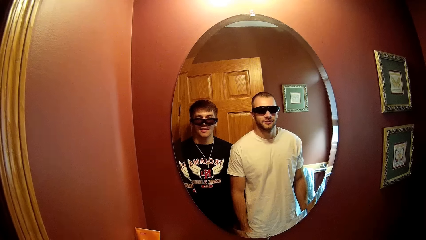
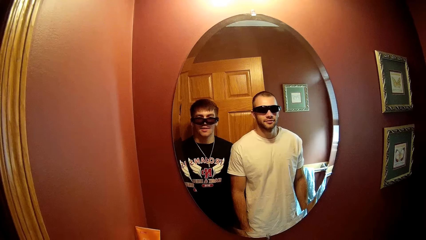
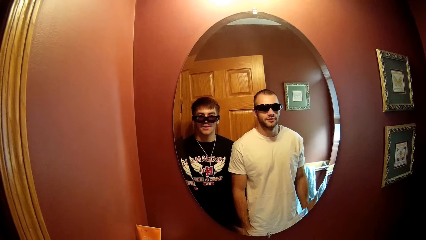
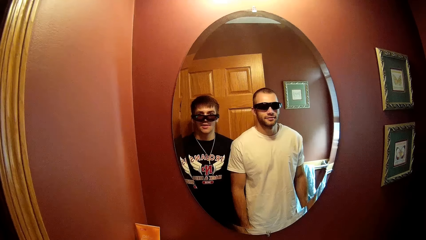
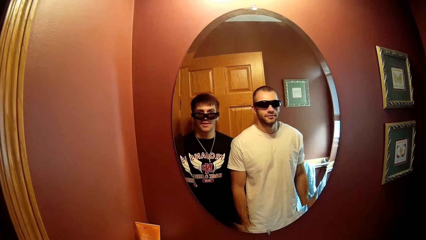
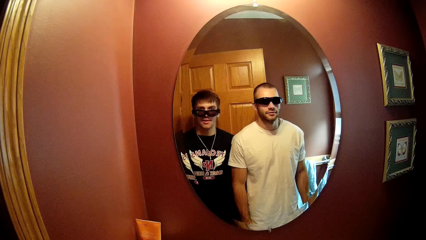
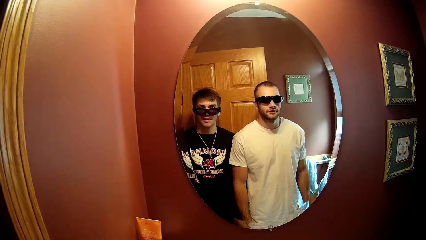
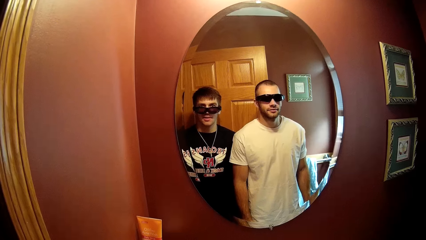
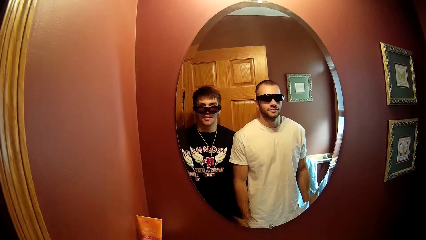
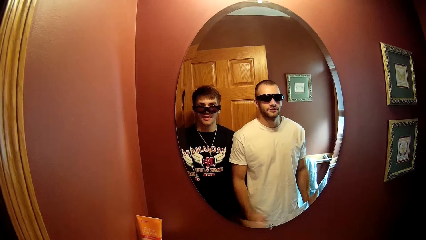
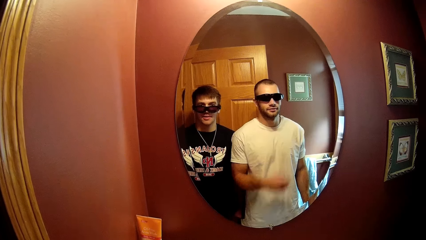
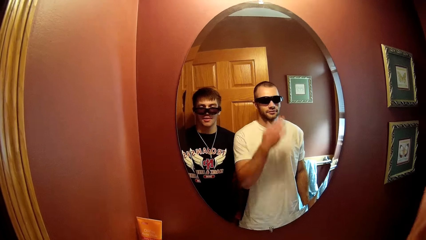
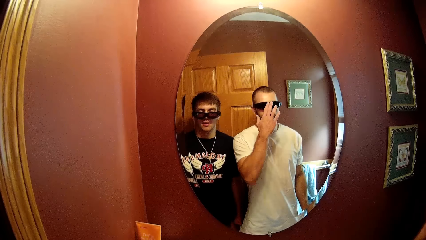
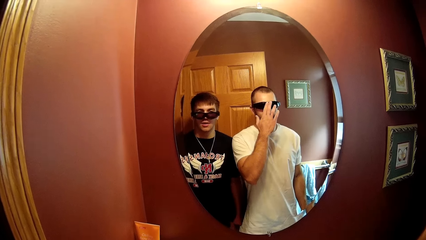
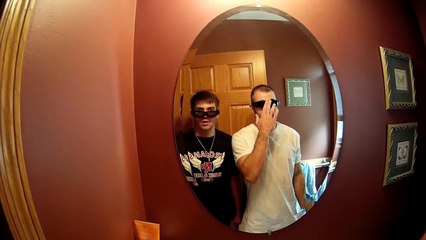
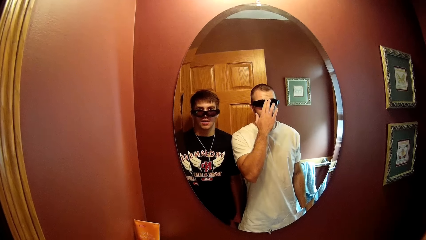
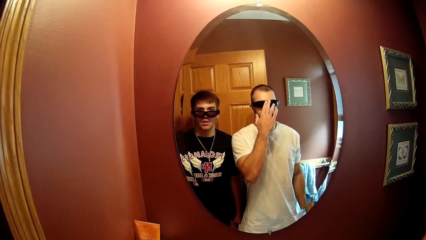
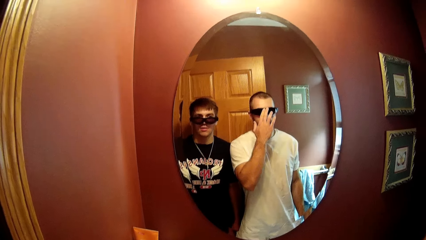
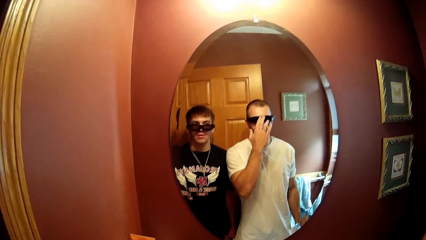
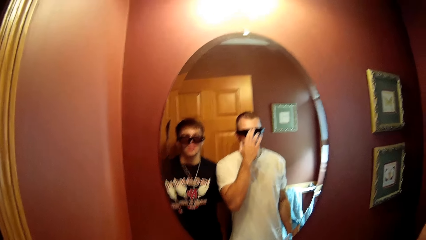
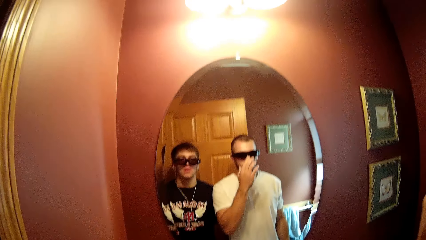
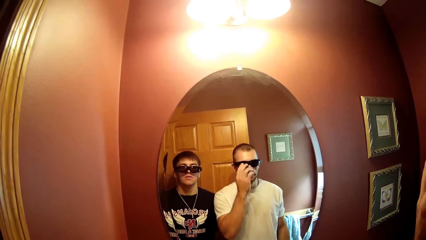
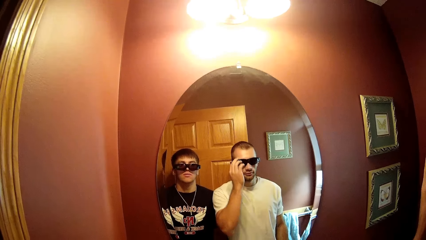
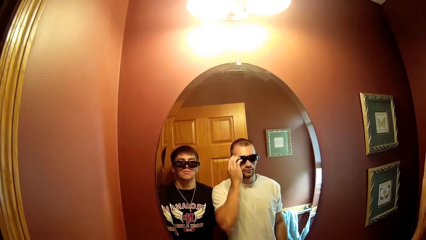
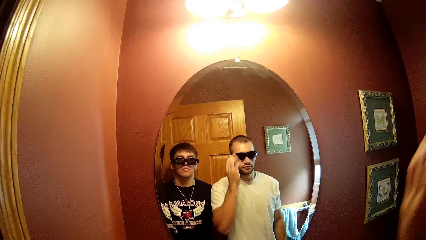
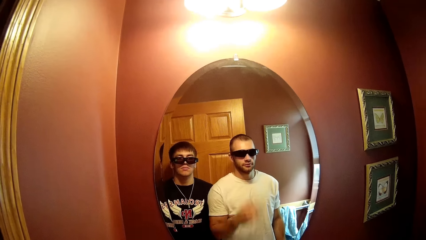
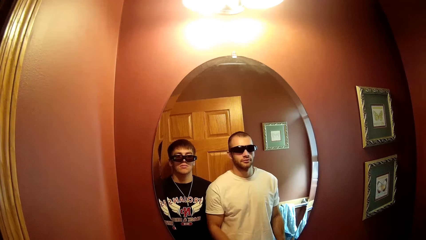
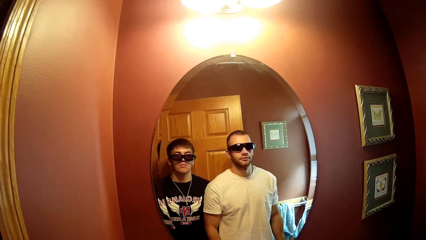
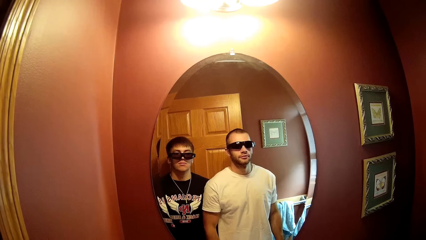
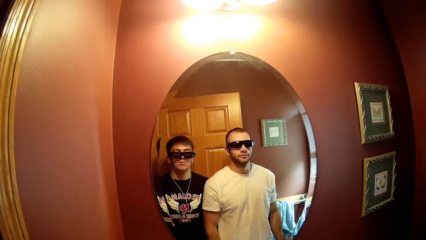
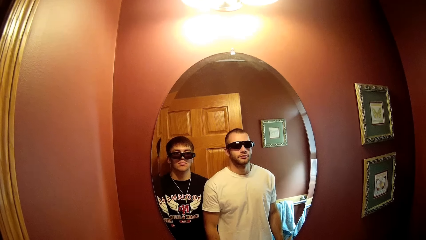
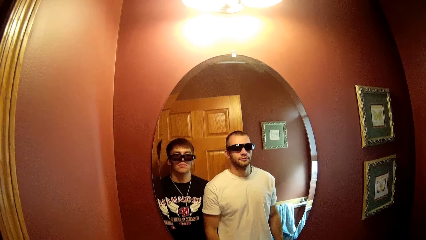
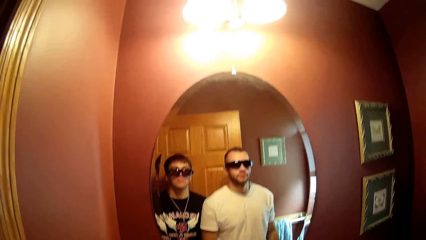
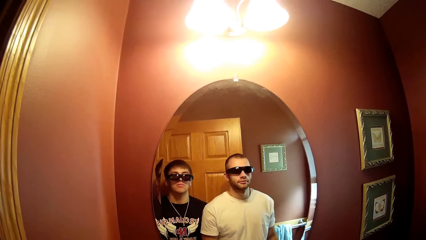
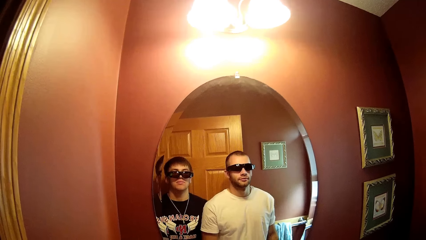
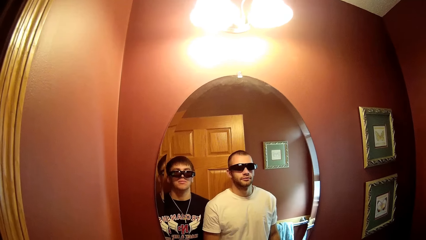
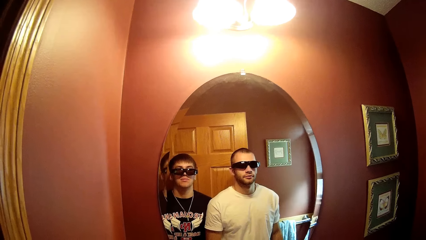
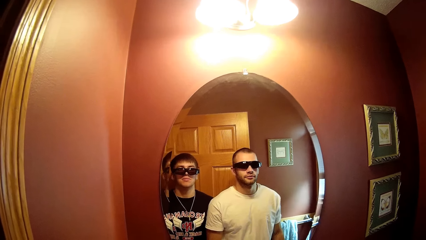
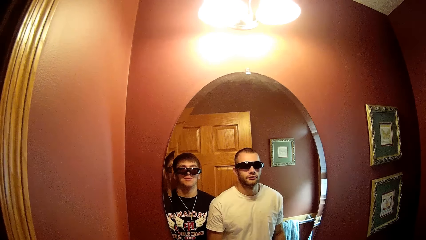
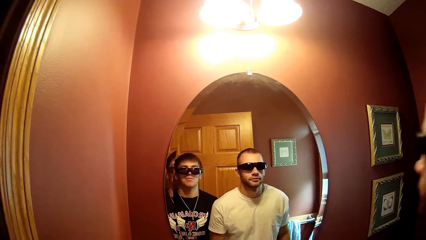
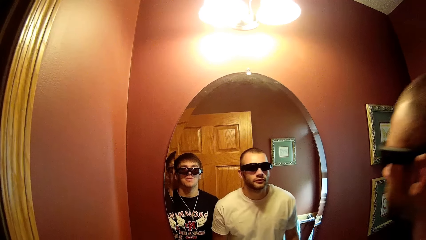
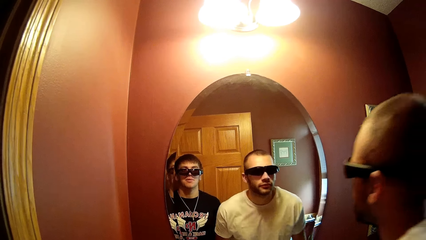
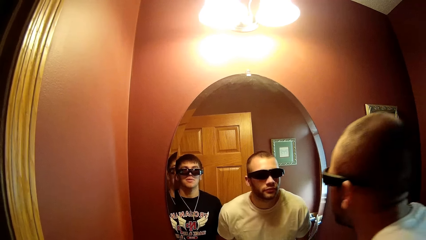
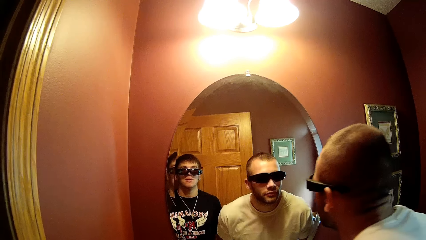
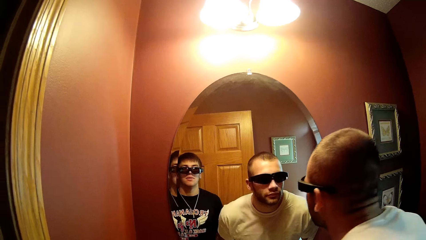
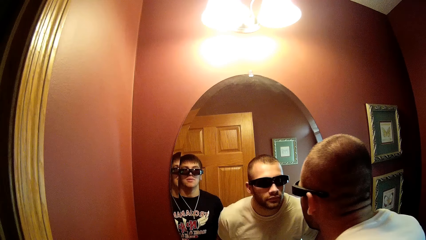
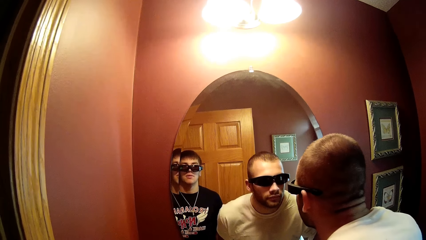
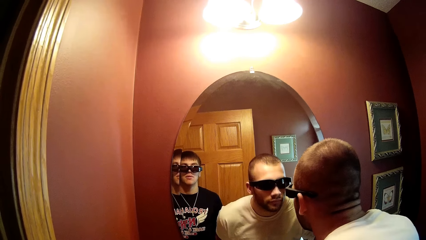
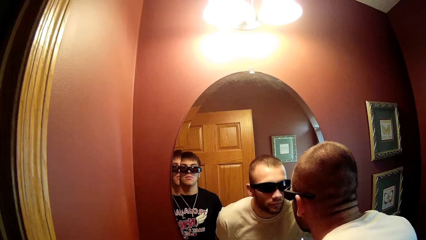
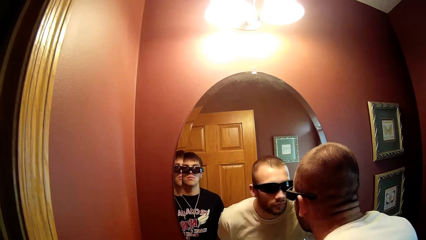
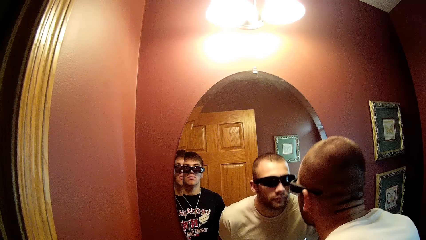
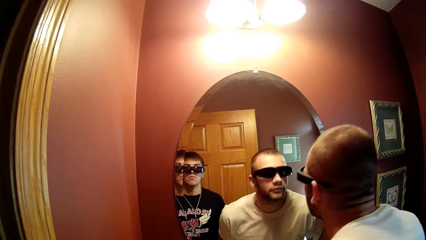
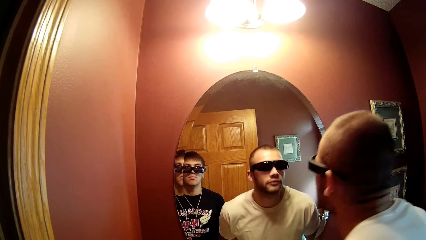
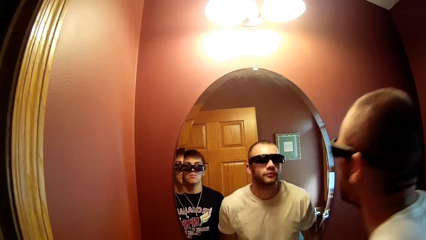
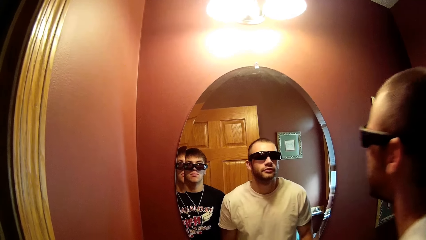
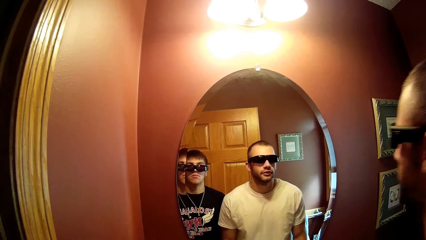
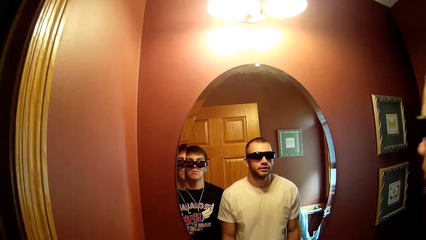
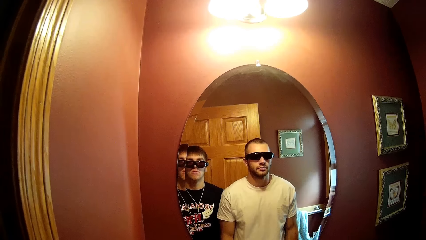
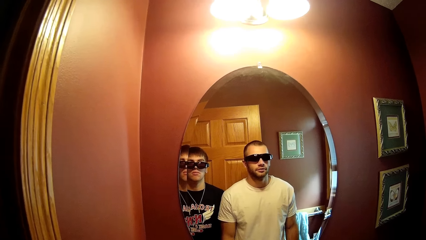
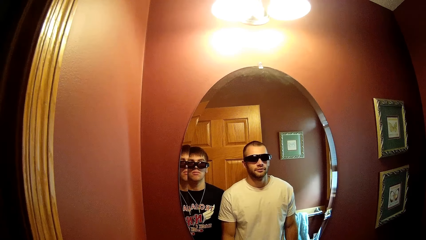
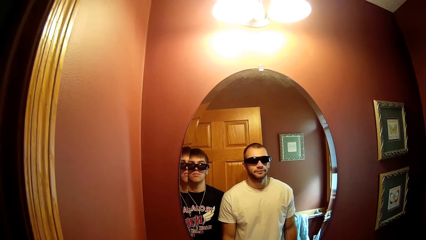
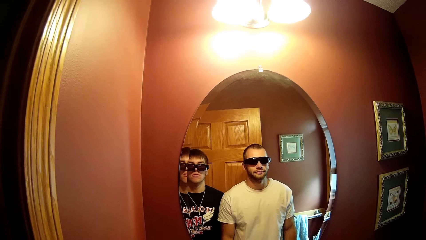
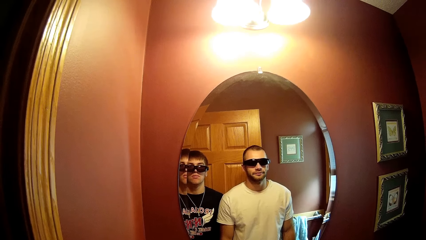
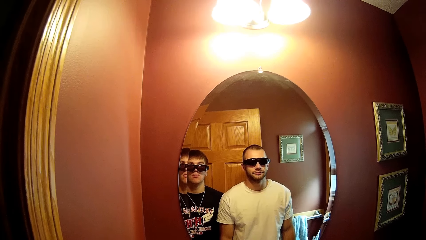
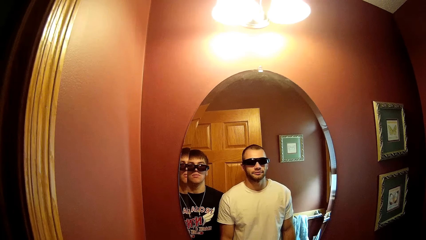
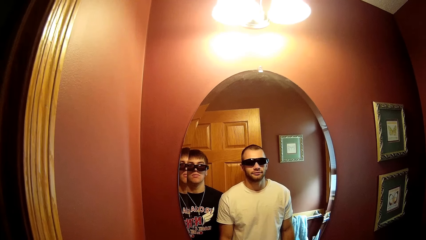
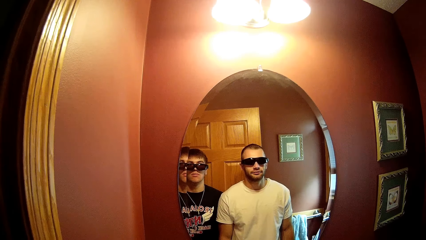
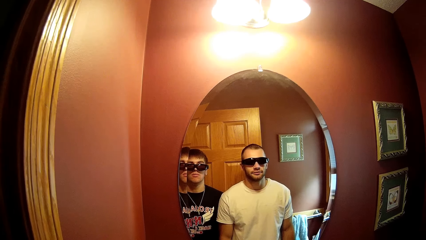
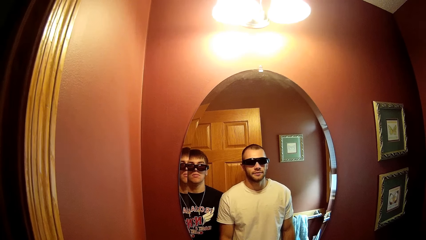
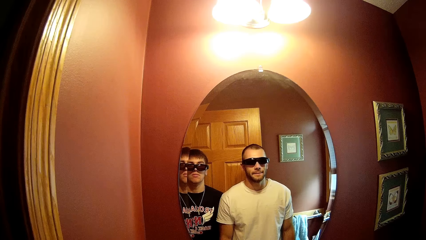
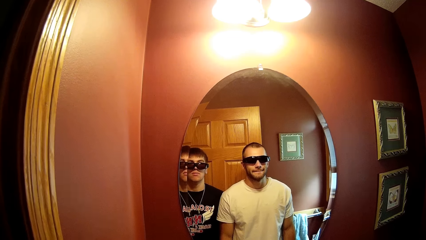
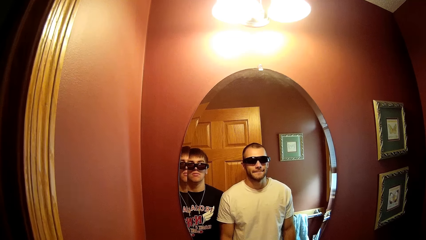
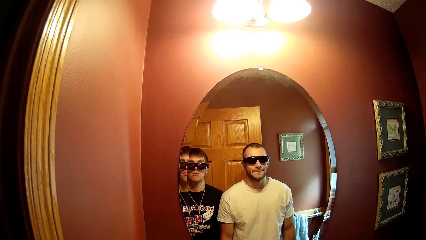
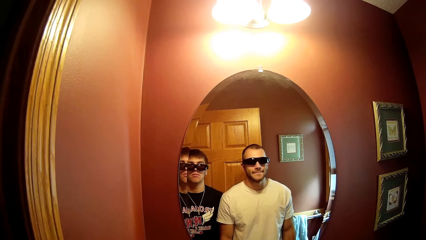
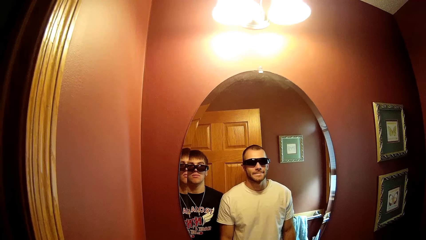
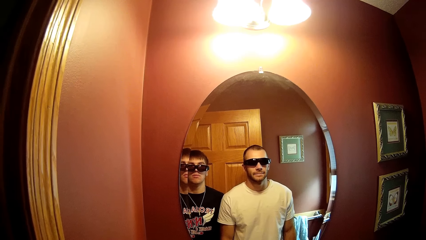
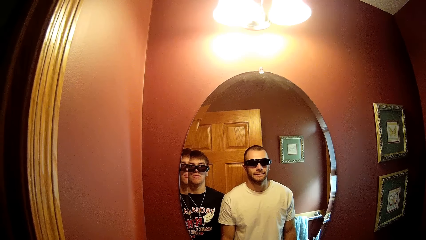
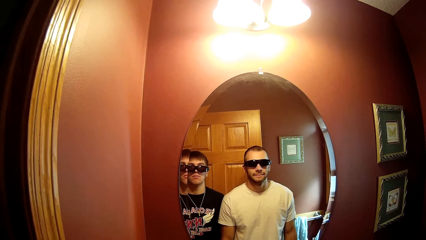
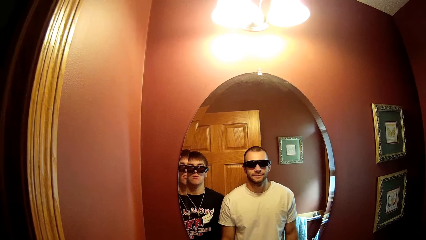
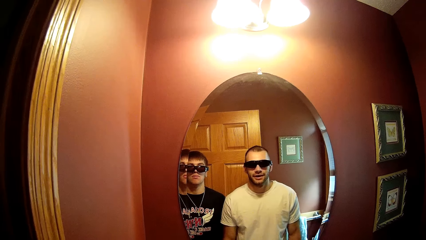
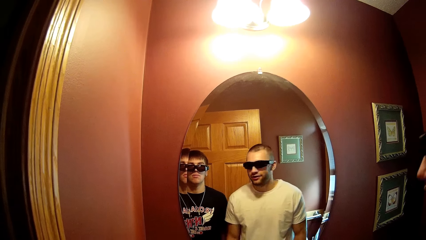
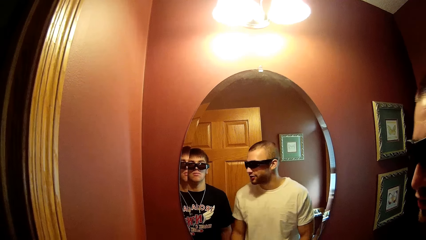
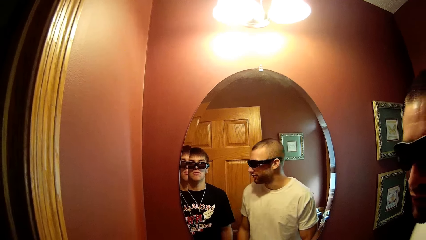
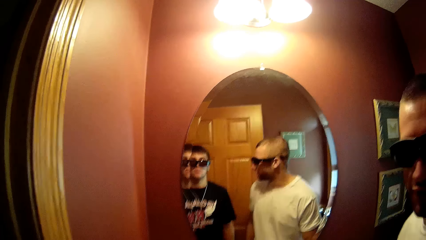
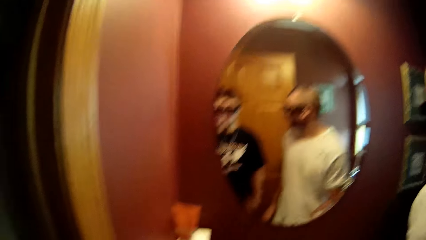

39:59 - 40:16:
The camera wearer looks at the mirror.
